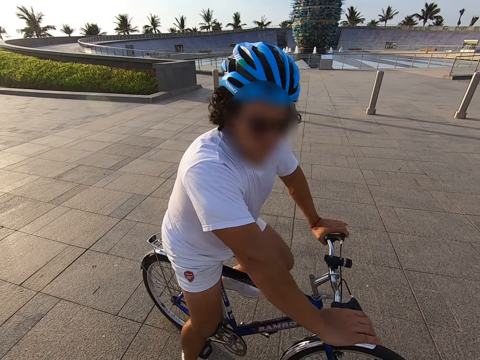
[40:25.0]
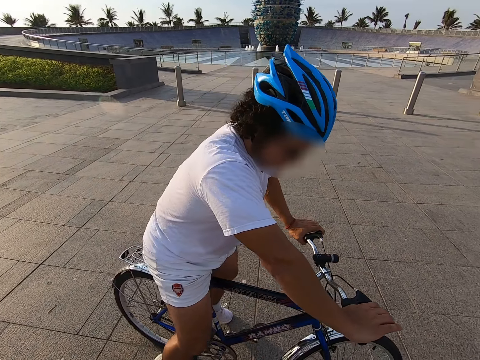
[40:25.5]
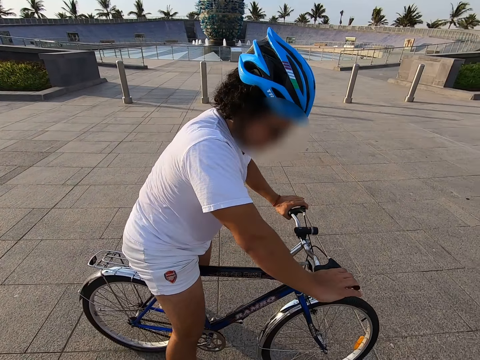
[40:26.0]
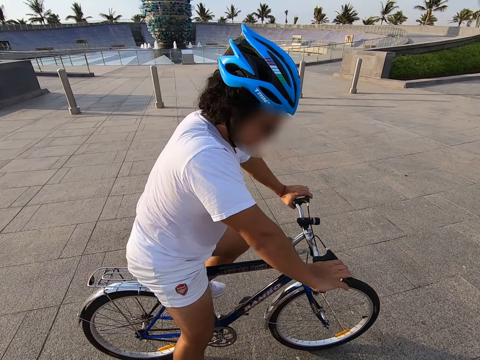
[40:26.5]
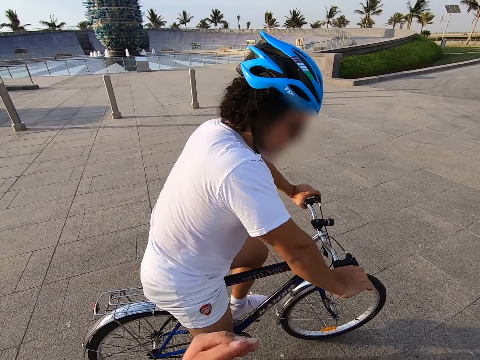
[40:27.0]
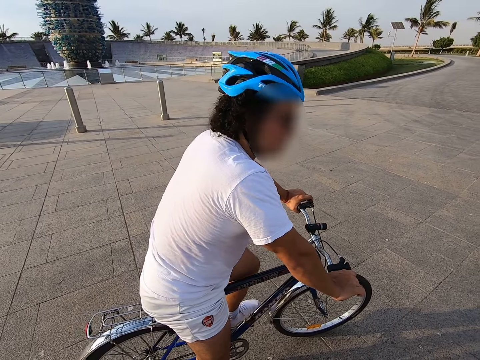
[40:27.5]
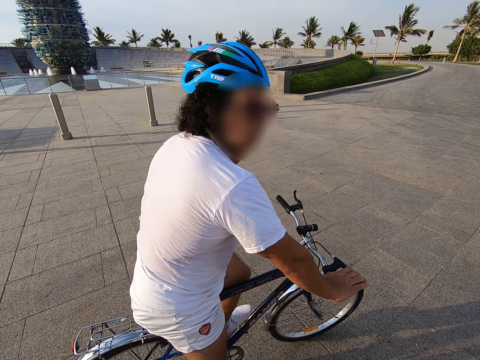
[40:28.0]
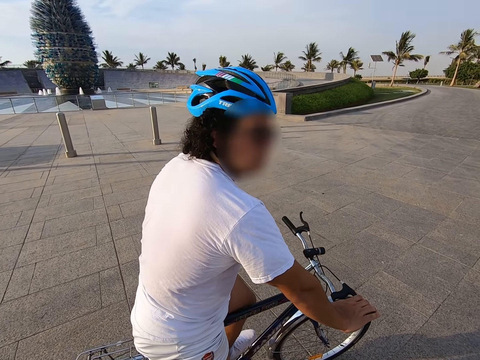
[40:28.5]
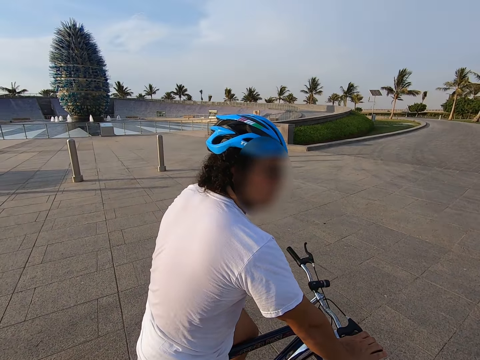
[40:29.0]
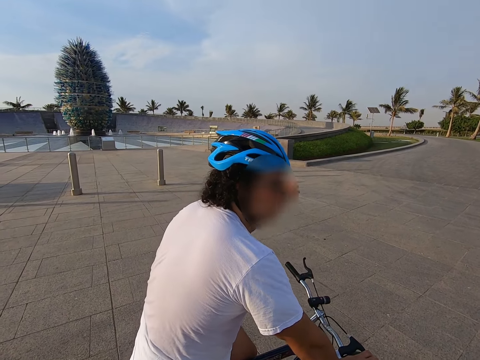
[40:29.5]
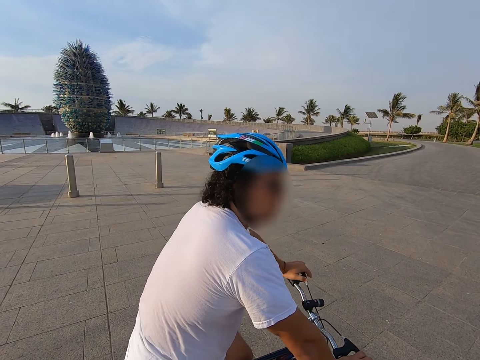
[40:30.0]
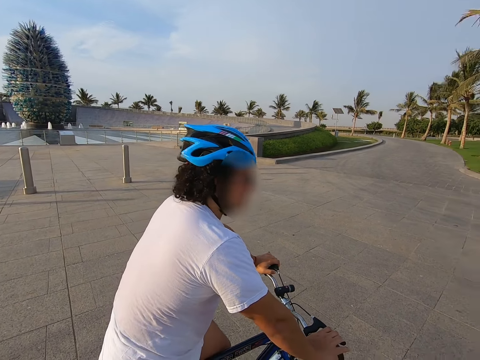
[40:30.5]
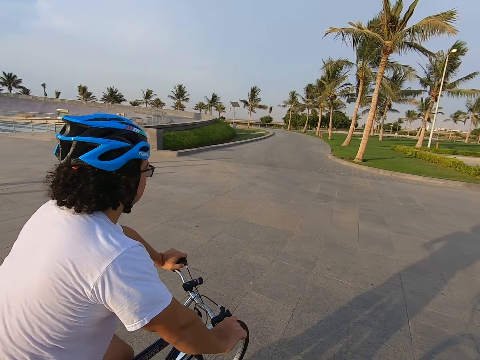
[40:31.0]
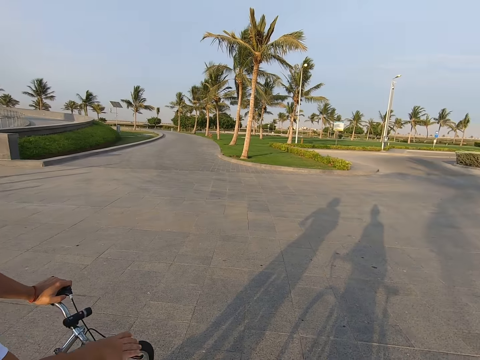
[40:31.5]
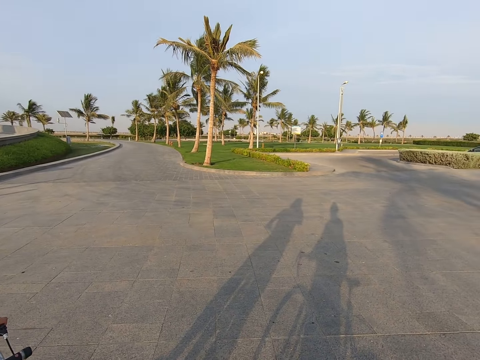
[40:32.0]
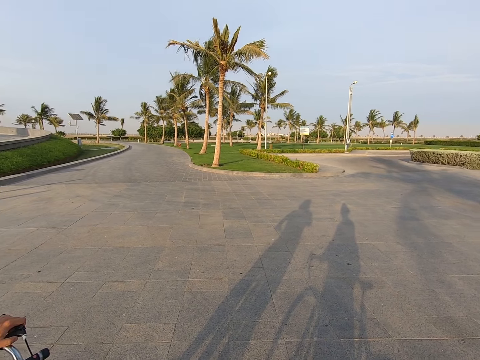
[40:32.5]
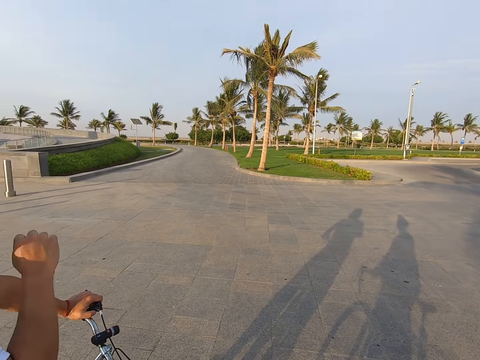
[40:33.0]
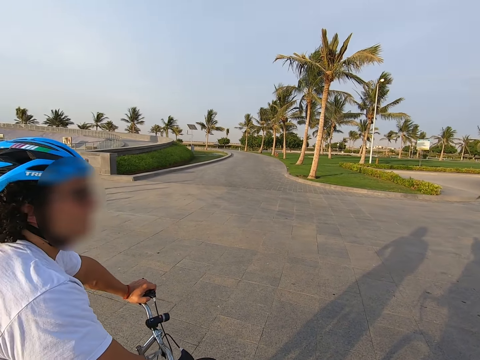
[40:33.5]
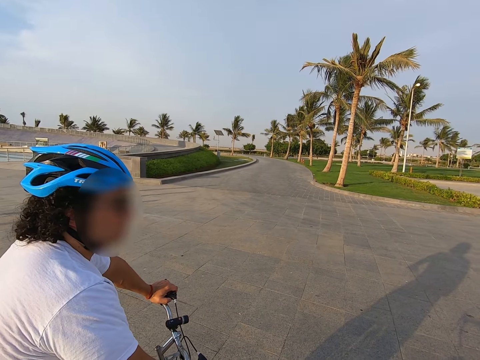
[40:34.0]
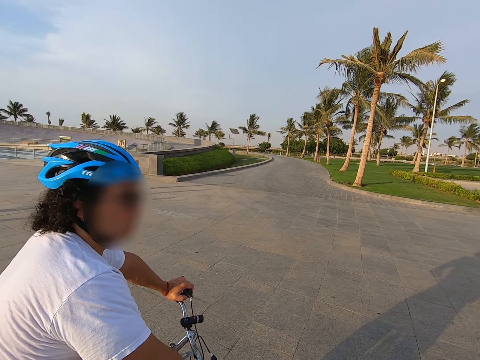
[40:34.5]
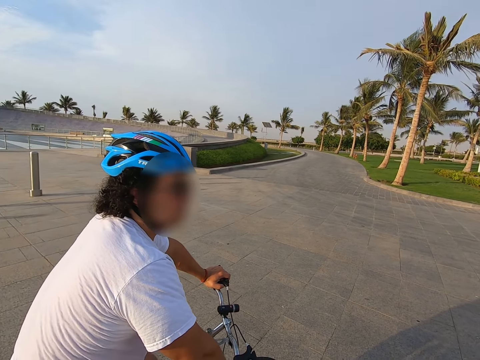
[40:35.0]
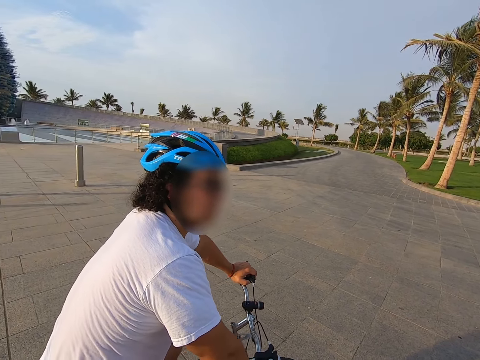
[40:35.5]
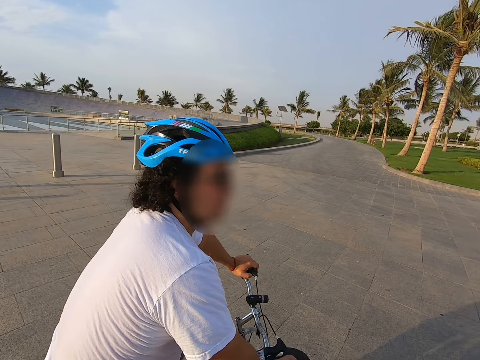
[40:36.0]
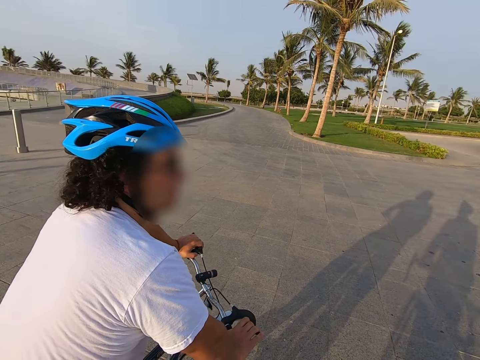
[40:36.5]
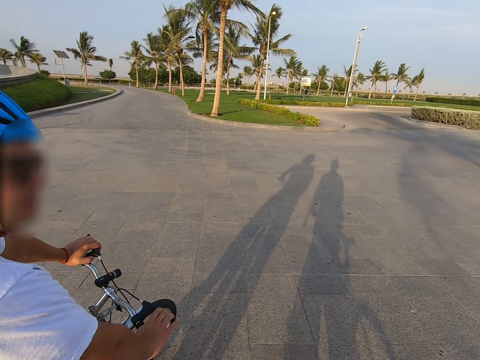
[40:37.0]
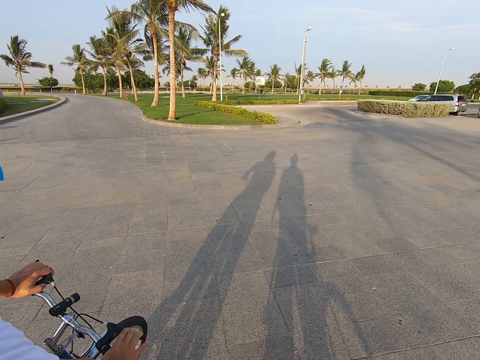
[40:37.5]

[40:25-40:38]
A man stops cycling.

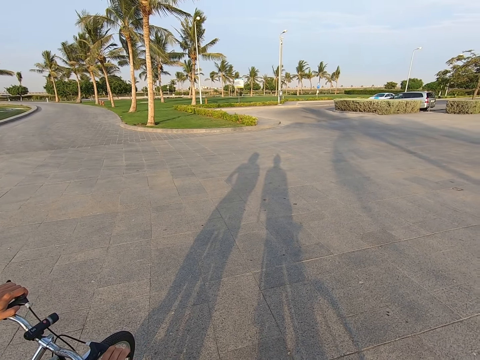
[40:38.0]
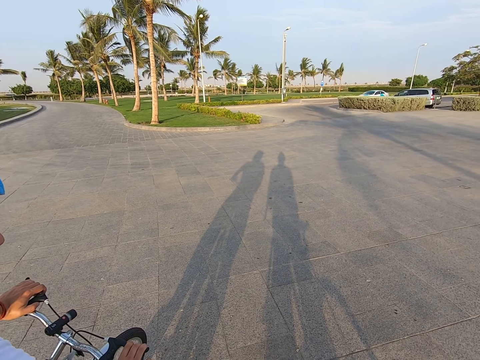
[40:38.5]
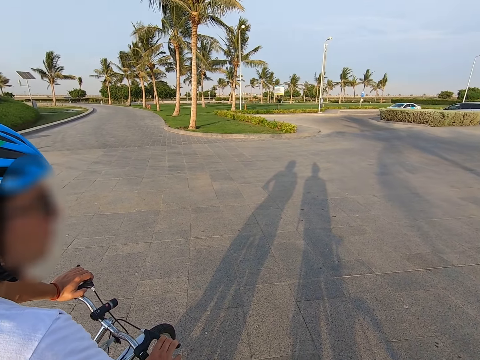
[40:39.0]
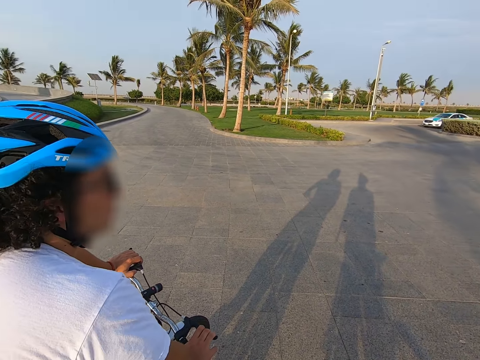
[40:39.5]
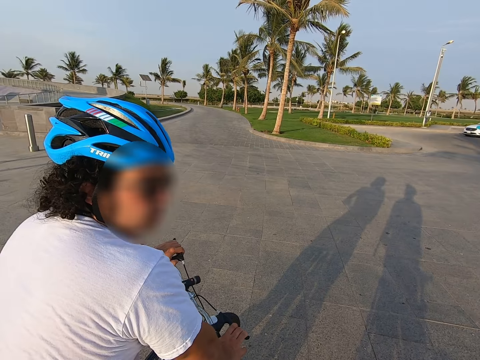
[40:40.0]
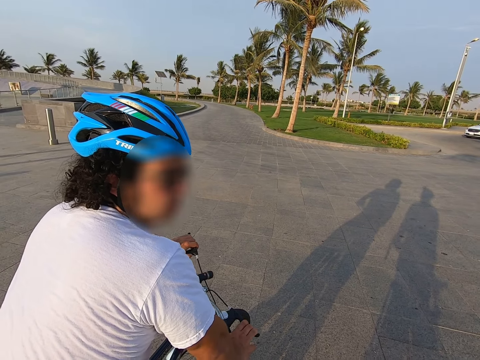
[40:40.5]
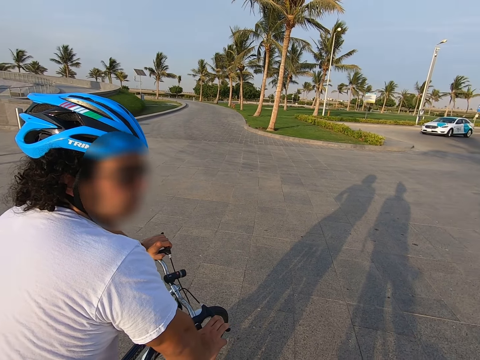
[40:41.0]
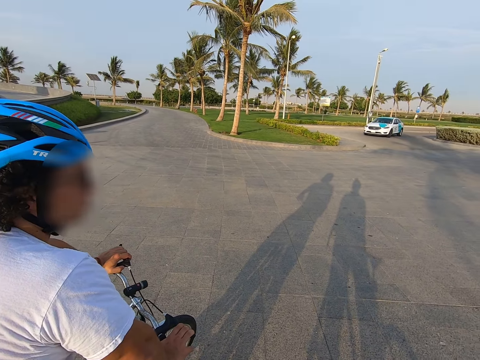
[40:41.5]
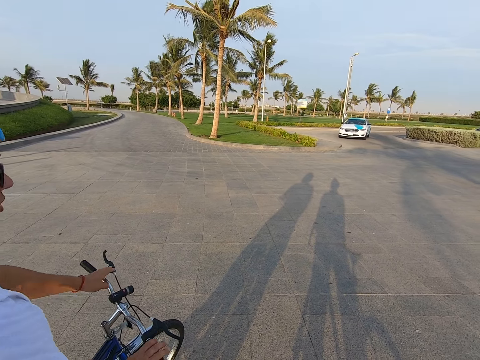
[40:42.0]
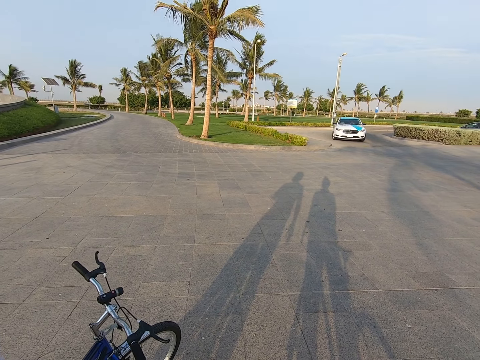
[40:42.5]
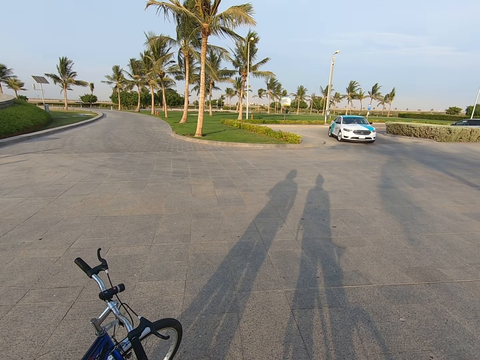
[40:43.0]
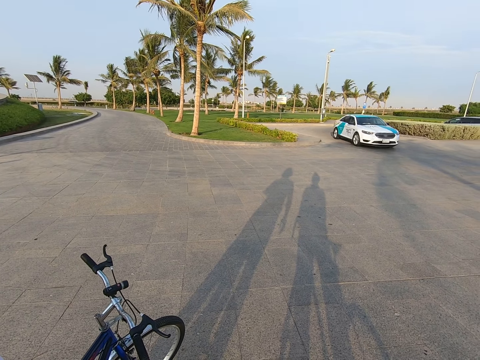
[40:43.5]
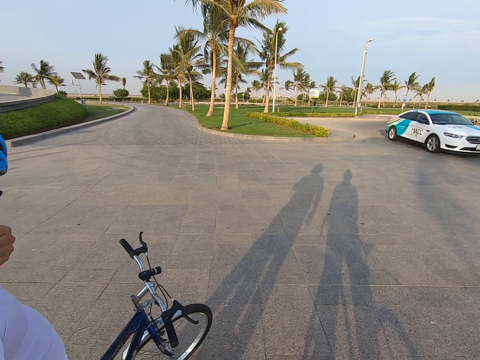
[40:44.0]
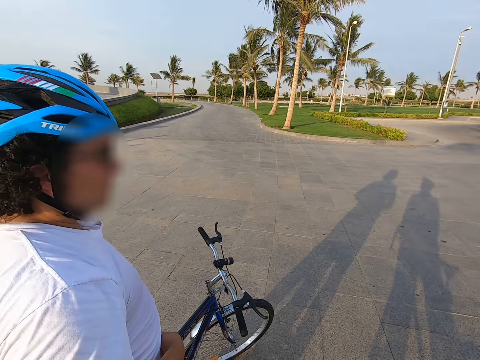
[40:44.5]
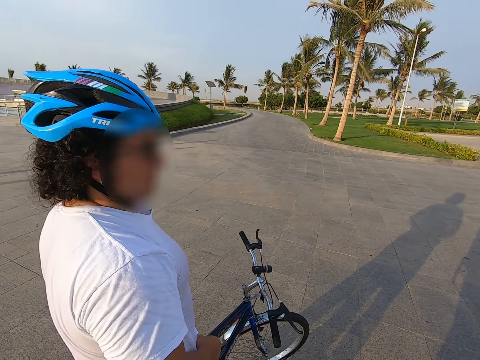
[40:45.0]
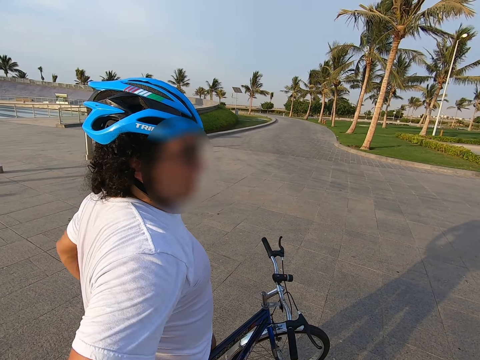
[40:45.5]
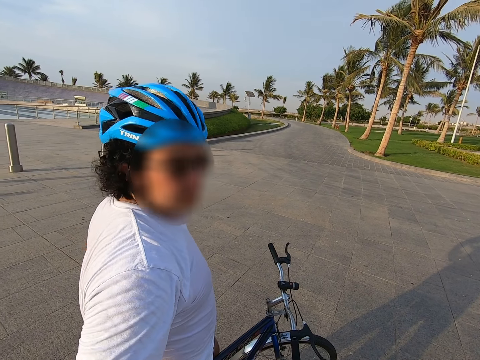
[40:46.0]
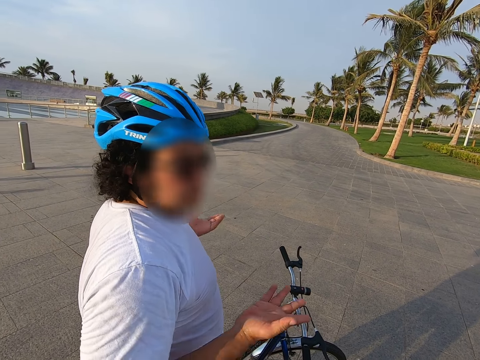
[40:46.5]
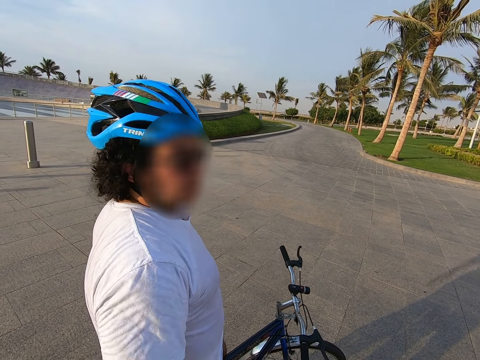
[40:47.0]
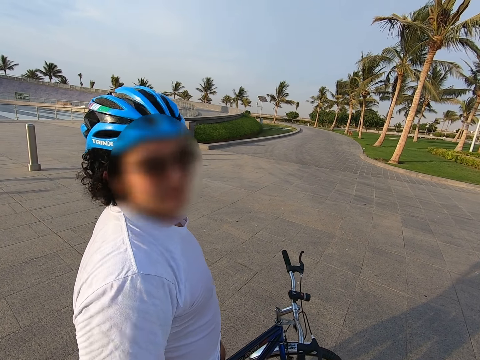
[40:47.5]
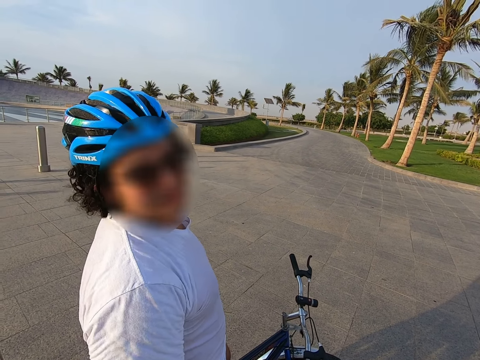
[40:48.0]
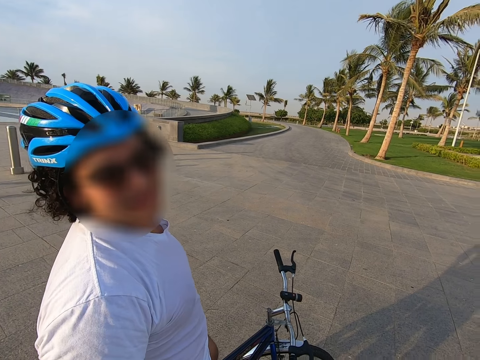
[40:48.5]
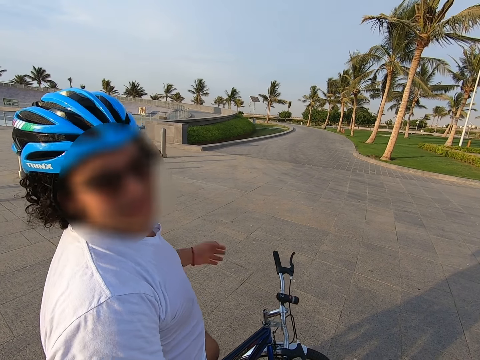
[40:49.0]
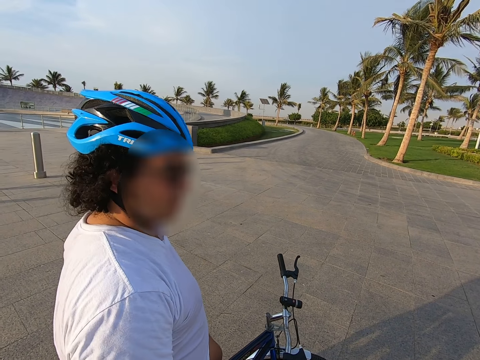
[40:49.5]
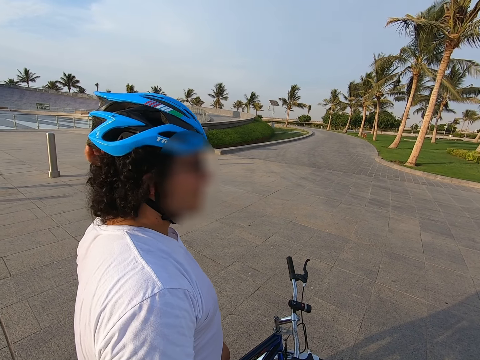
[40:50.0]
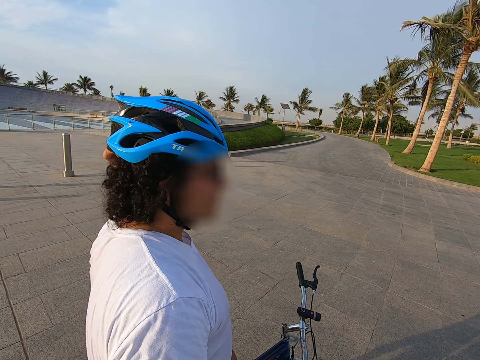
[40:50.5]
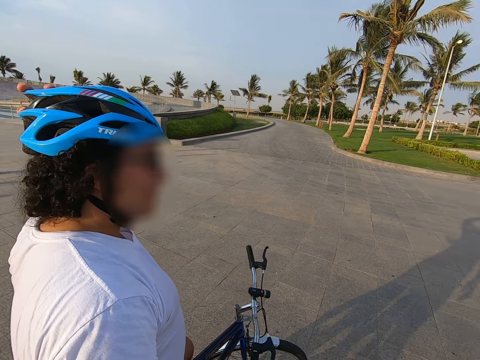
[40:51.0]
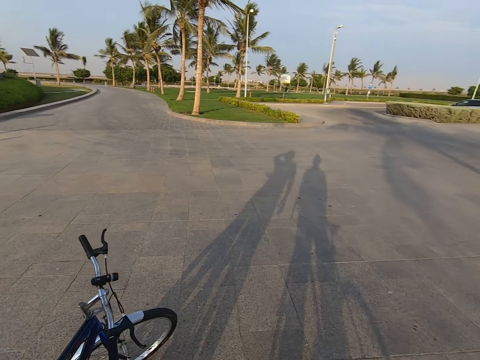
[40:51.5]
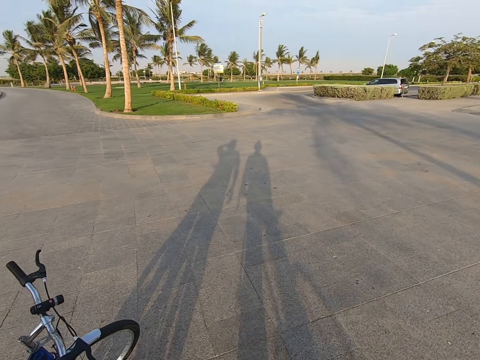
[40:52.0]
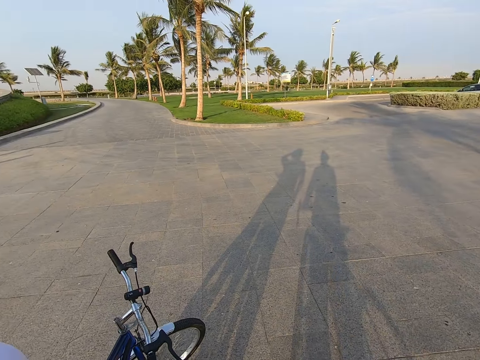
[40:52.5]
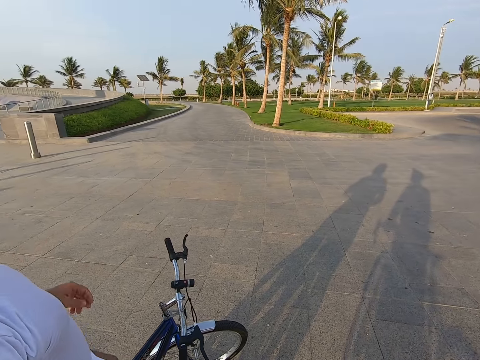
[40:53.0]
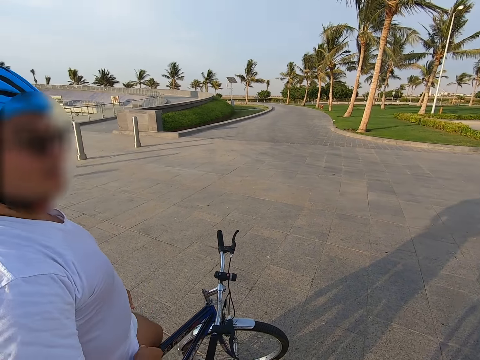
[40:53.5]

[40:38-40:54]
A man stops at the pavement. The man touches the helmet.
